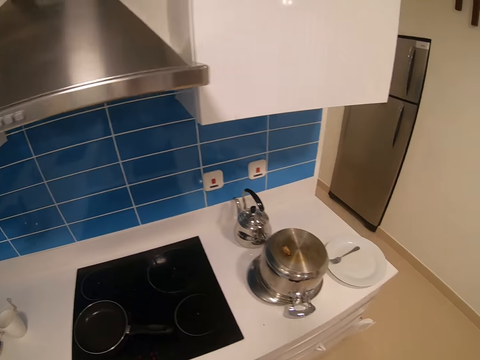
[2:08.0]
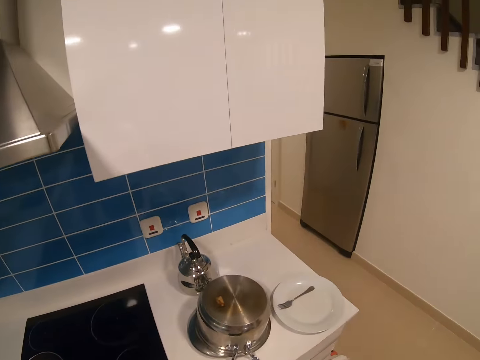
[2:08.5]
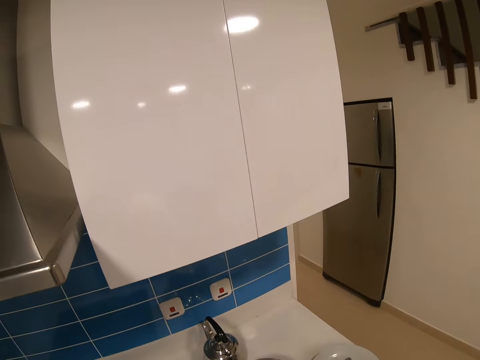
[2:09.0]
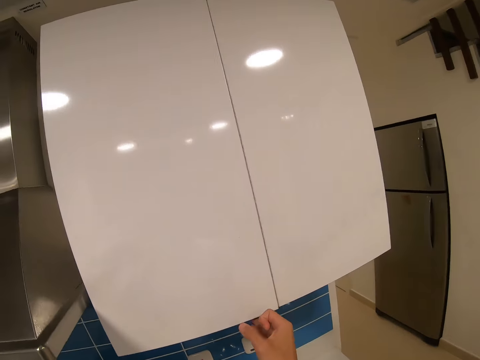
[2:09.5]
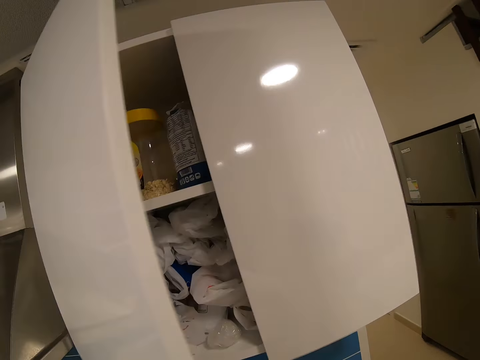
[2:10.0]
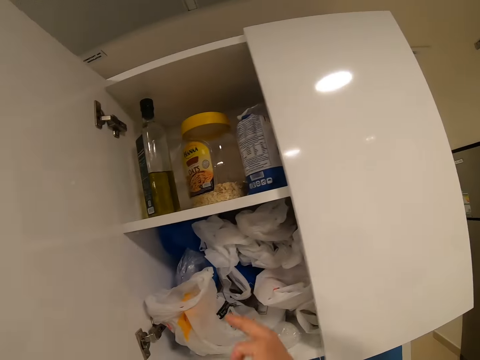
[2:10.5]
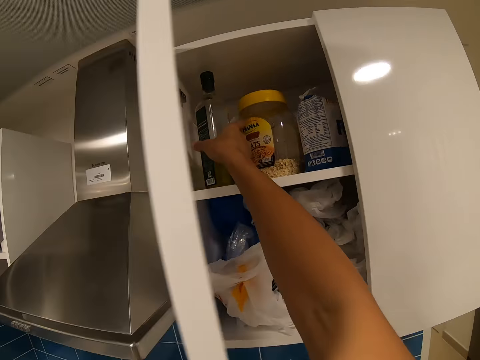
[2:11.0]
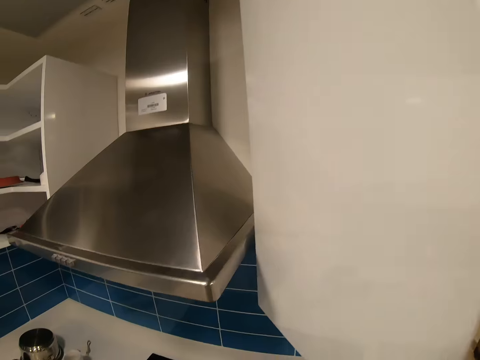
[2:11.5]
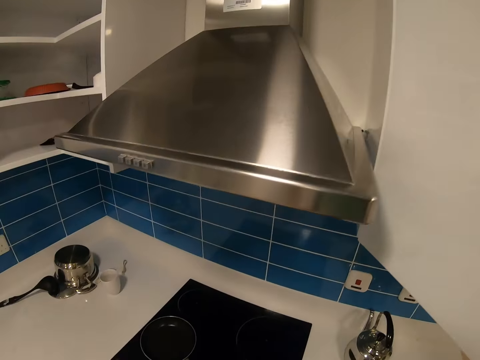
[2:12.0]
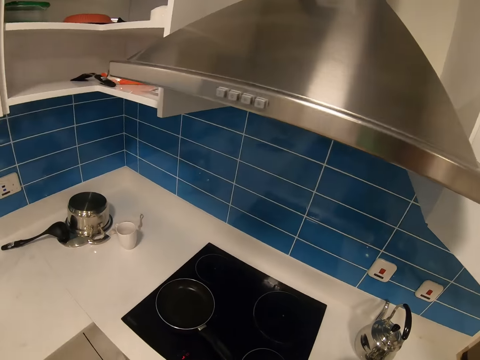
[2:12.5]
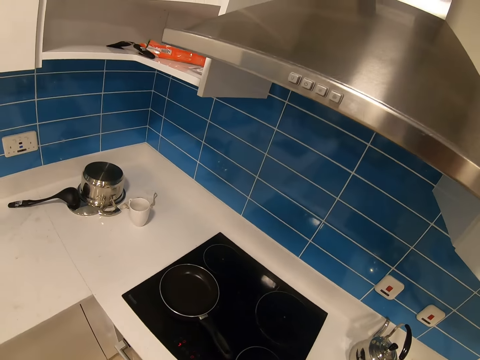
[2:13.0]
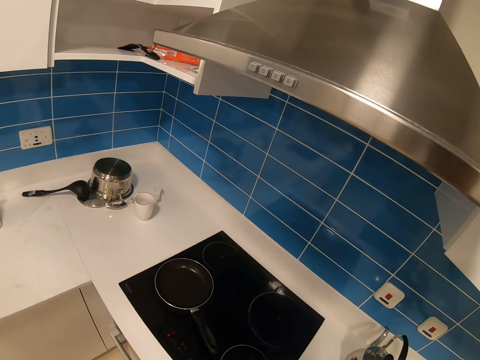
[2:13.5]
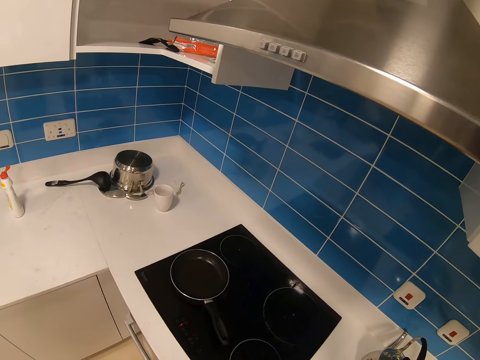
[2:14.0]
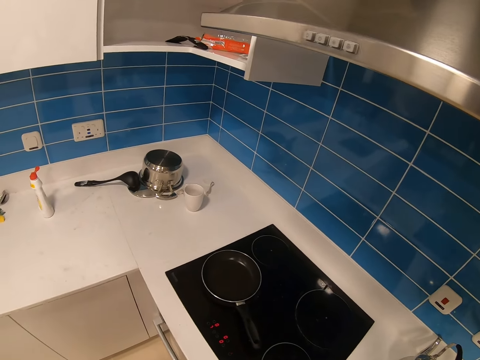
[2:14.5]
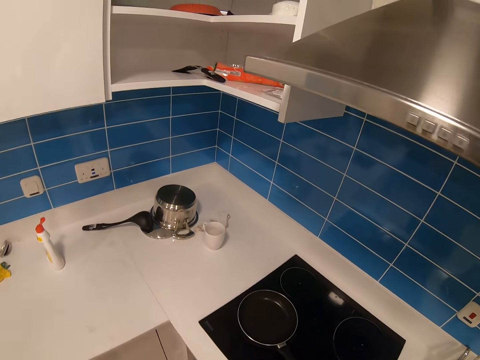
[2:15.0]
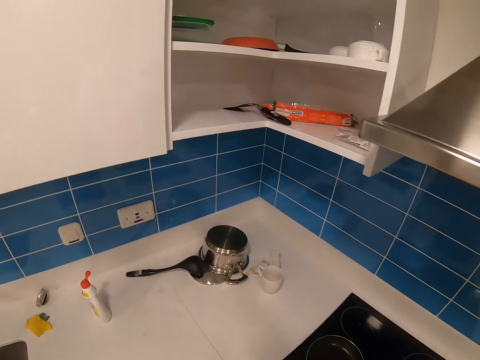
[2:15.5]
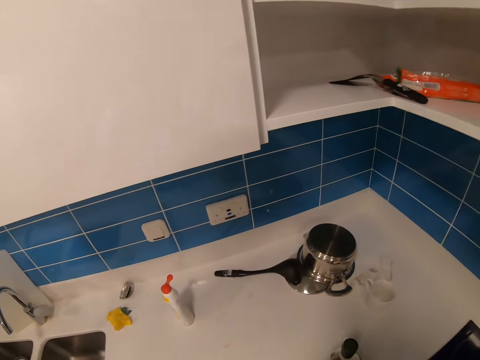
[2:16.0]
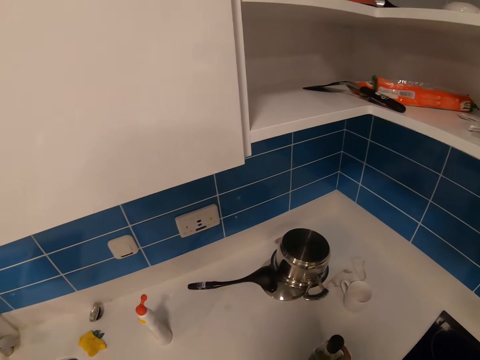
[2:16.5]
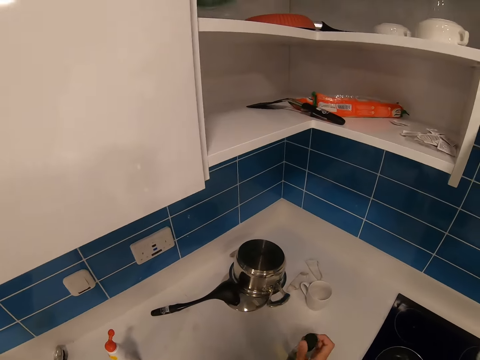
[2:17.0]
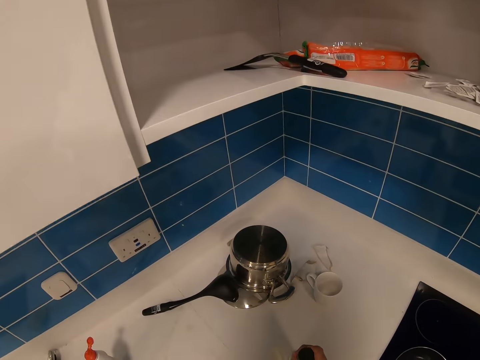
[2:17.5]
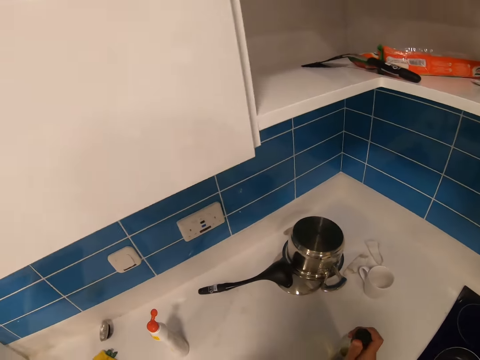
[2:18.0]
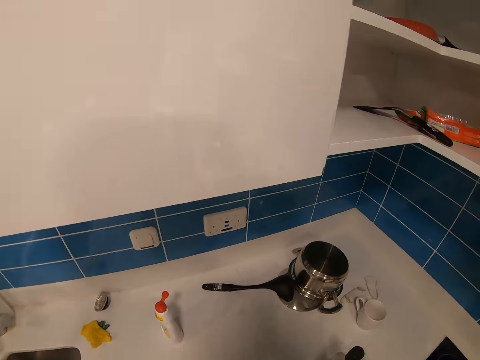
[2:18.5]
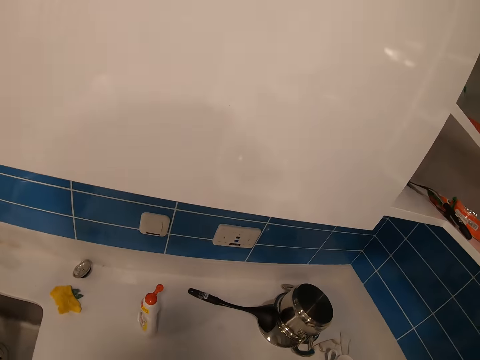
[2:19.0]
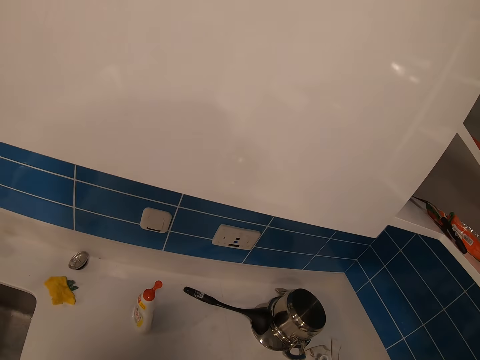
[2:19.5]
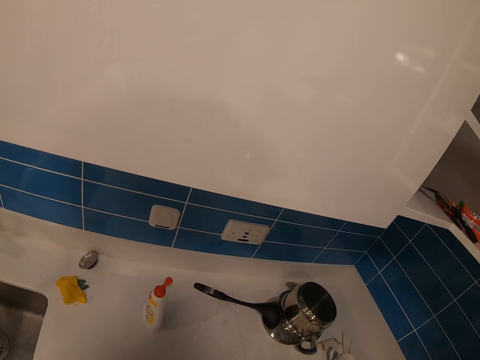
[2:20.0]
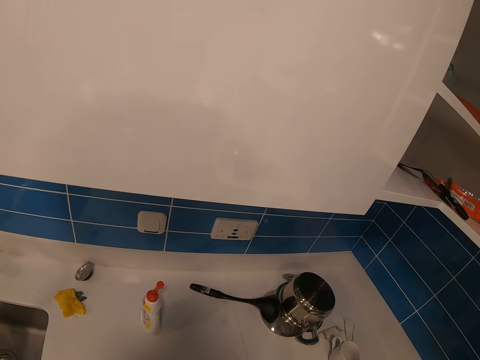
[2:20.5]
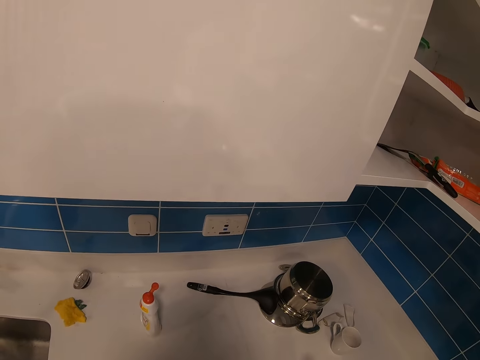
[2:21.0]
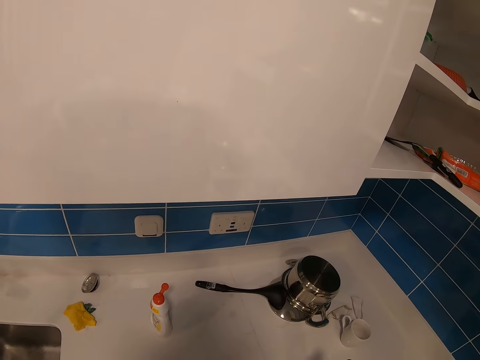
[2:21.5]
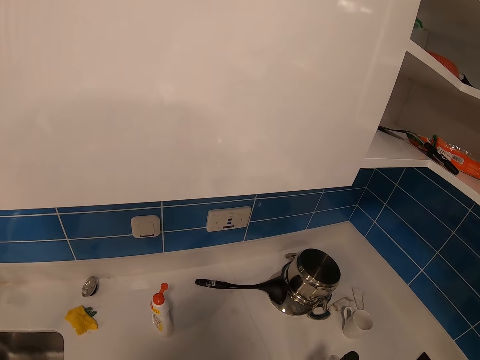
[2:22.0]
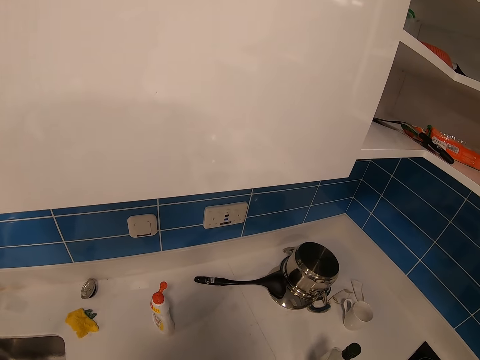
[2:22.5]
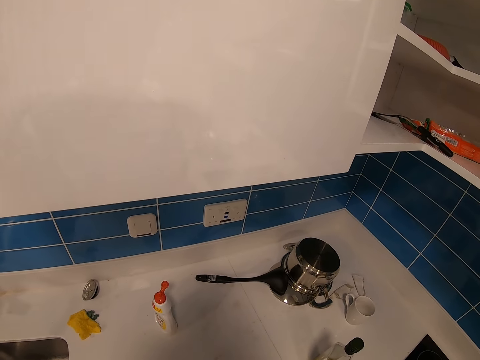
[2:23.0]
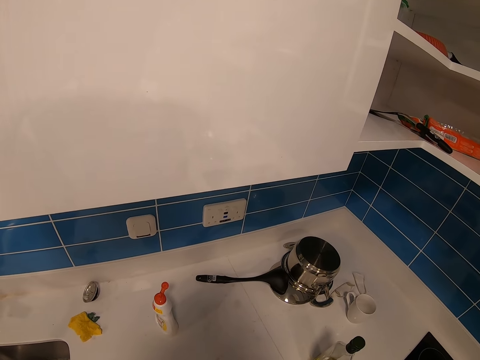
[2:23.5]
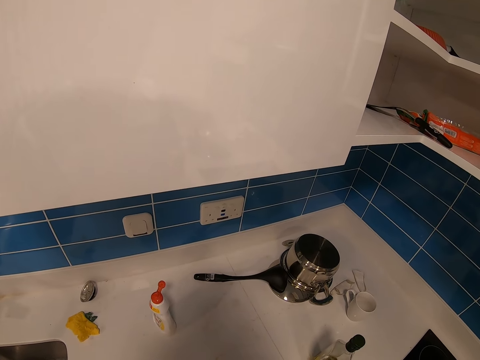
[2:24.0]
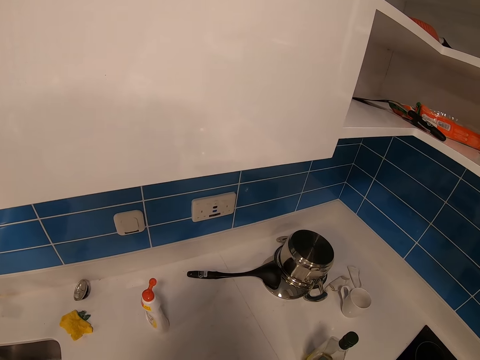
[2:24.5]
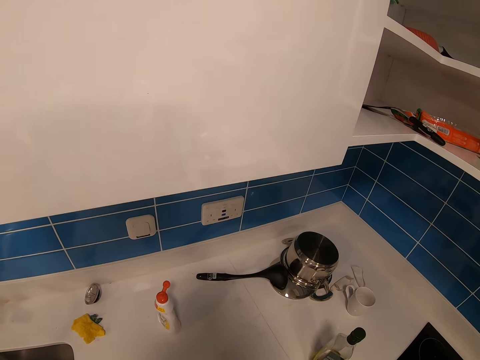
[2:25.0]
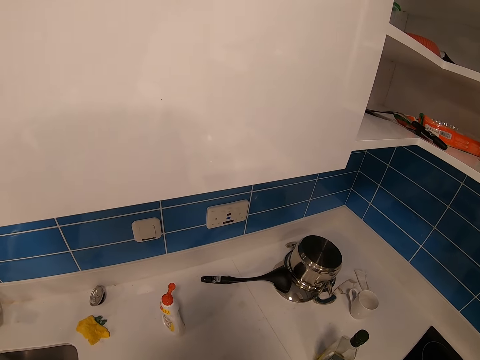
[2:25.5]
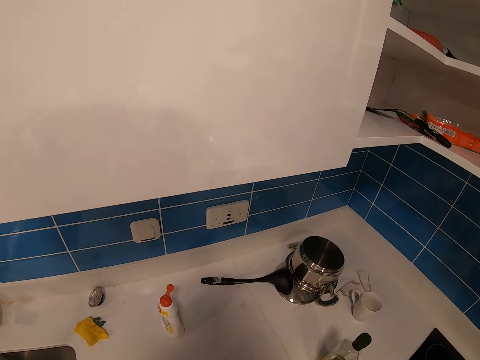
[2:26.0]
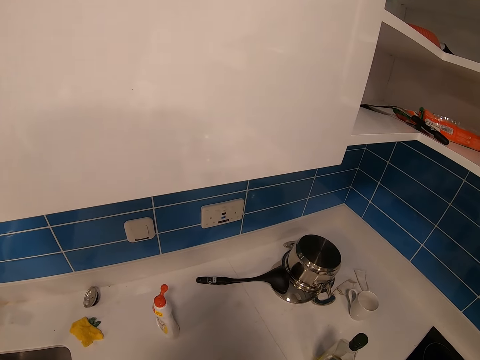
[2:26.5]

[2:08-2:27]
The camera wearer opens the kitchen shelf. They pick something from the shelf. They put down the oil. They look around the kitchen. They look around.

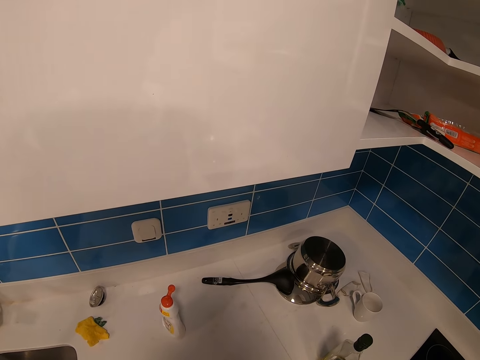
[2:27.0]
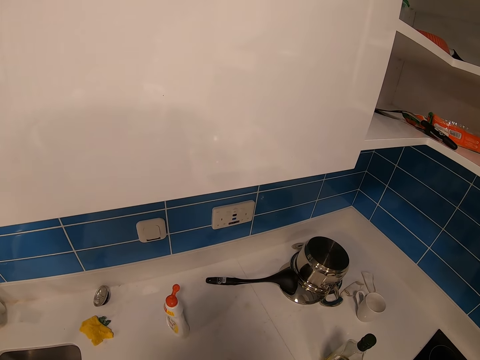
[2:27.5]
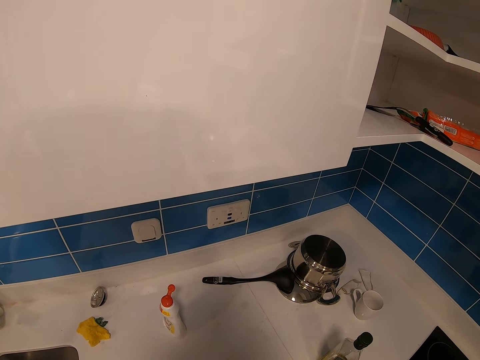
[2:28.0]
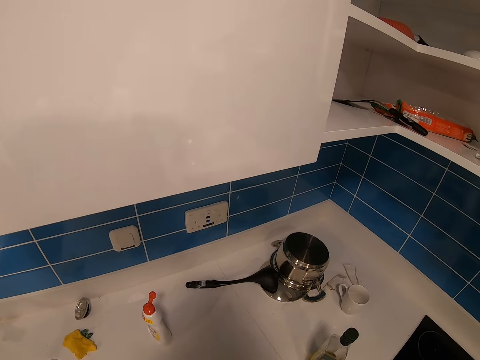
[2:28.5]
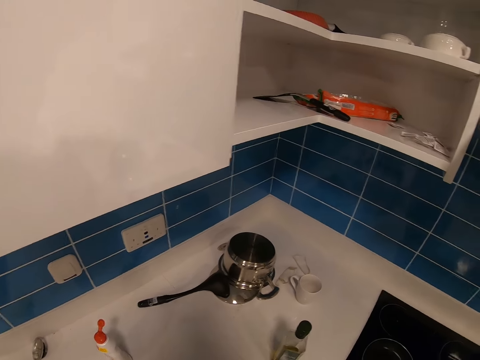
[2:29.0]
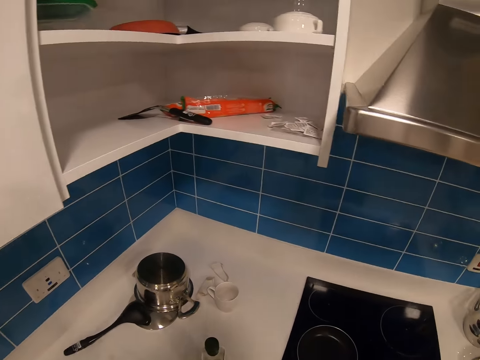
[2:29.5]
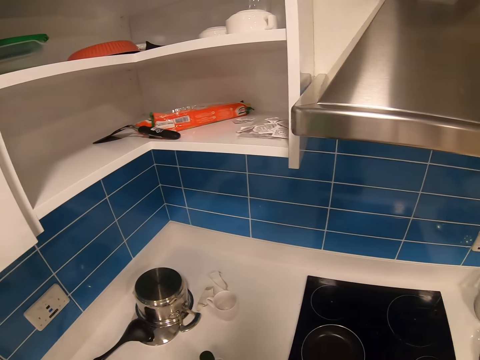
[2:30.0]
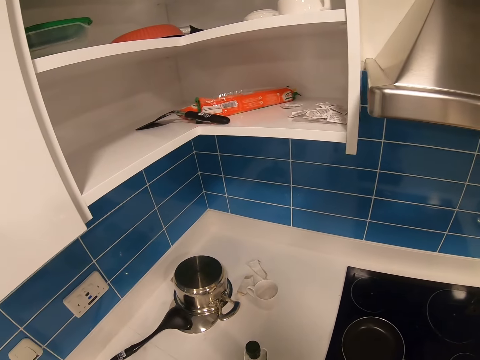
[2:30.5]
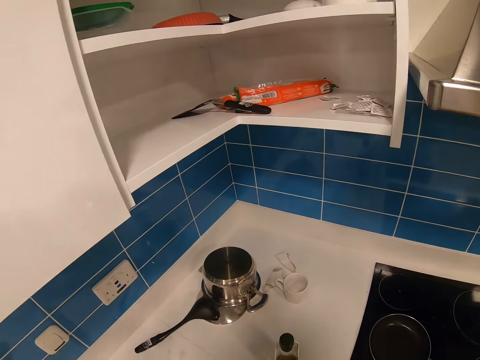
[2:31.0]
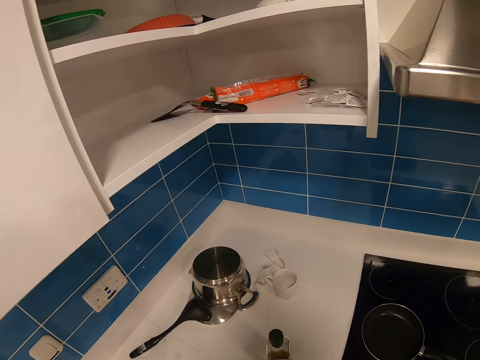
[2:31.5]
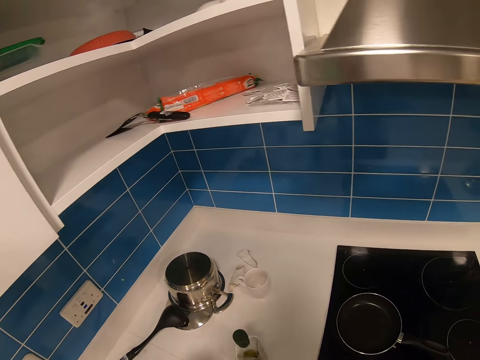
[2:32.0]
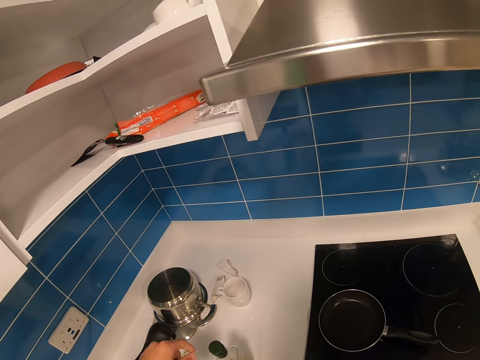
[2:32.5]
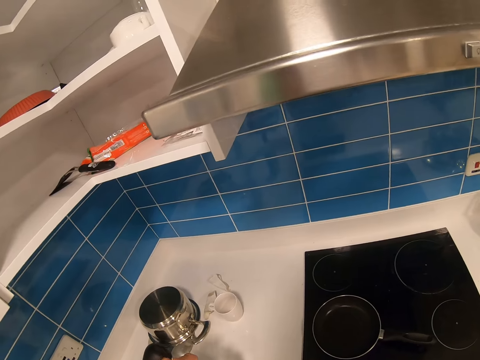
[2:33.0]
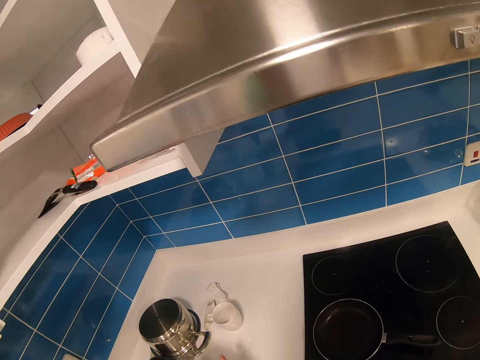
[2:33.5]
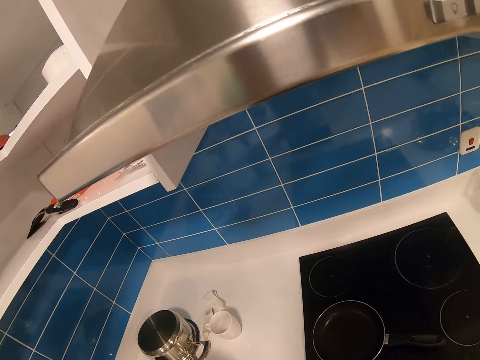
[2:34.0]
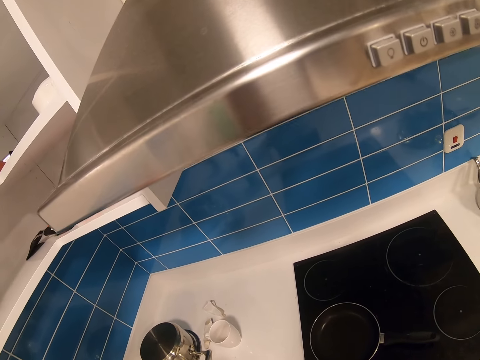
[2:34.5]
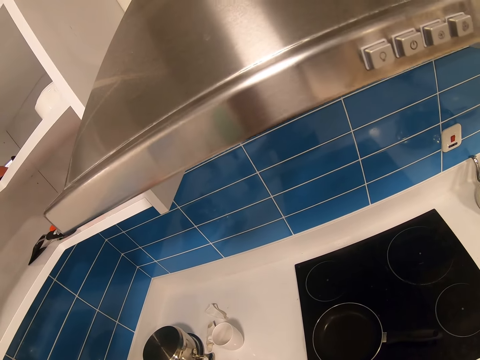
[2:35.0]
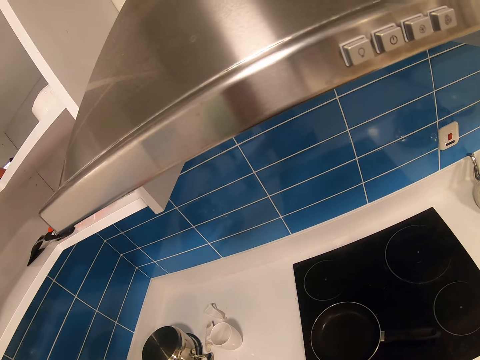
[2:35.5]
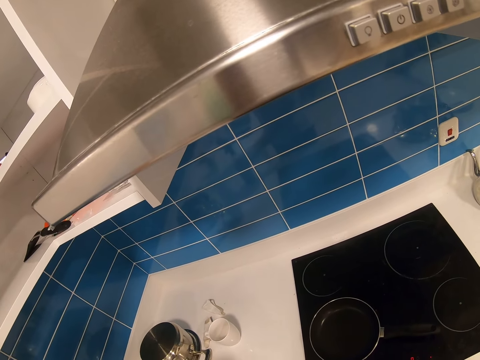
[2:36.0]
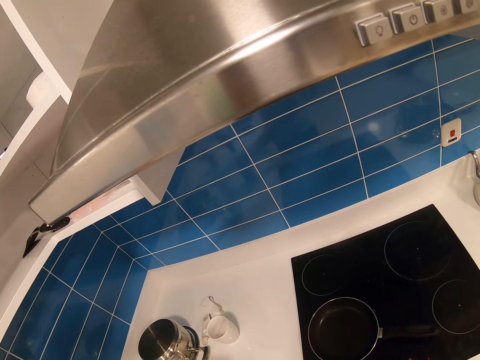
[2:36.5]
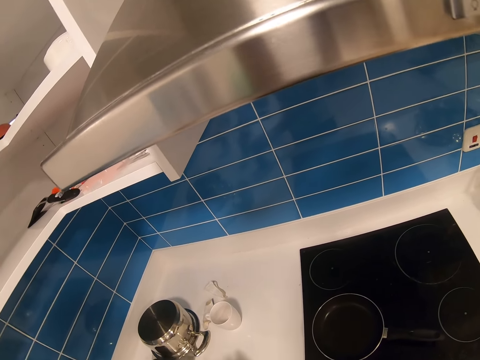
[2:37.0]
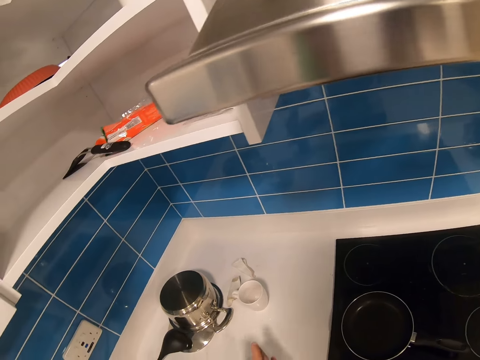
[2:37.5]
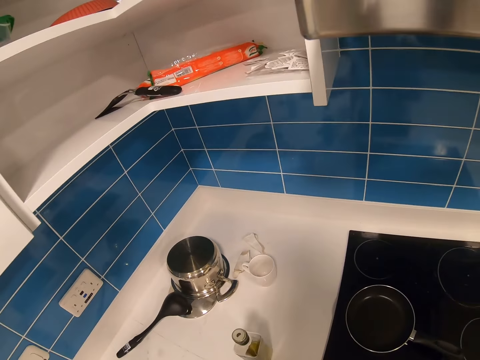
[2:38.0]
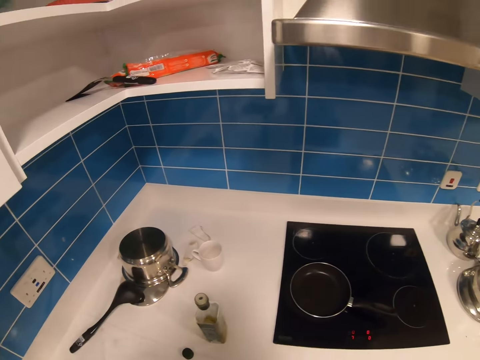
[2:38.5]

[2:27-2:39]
The camera wearer puts something on the table.
